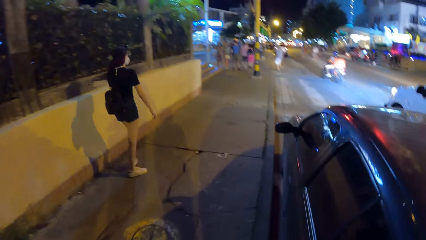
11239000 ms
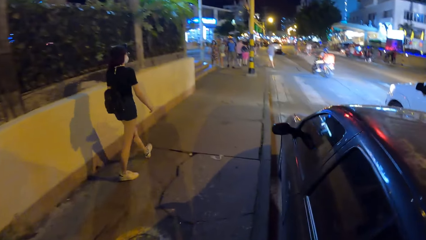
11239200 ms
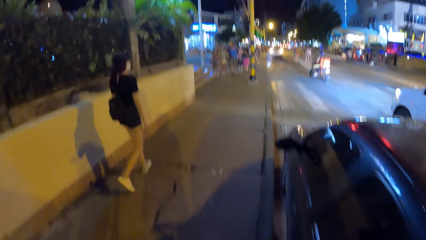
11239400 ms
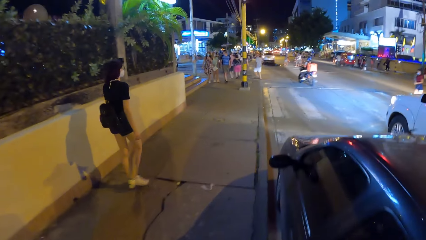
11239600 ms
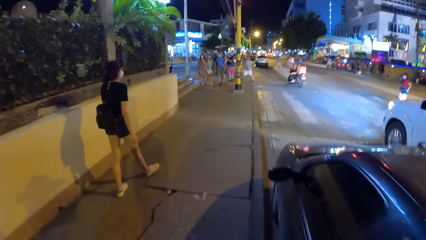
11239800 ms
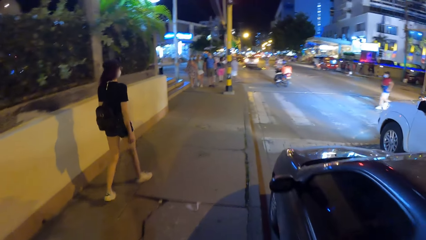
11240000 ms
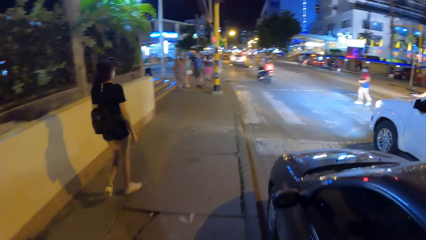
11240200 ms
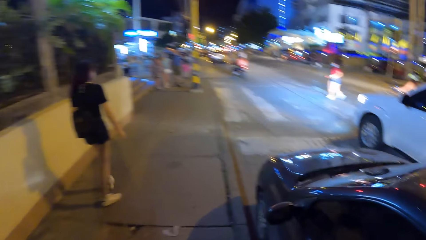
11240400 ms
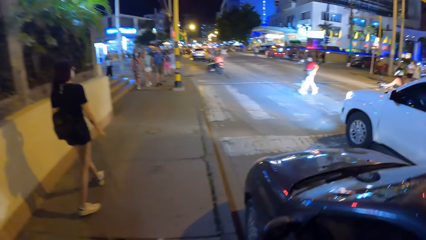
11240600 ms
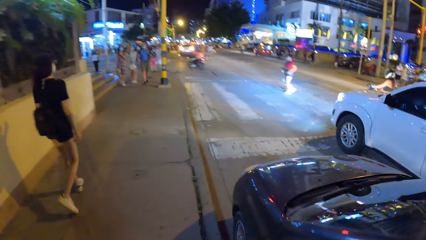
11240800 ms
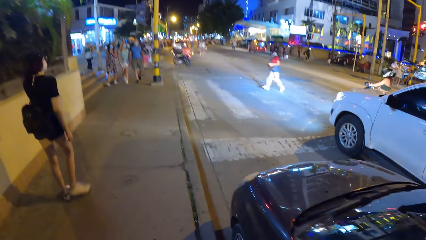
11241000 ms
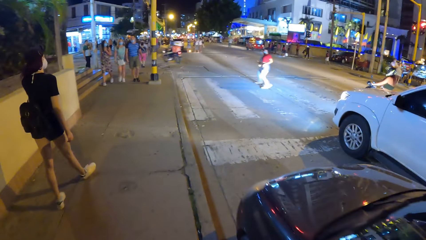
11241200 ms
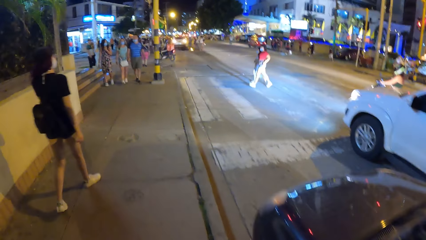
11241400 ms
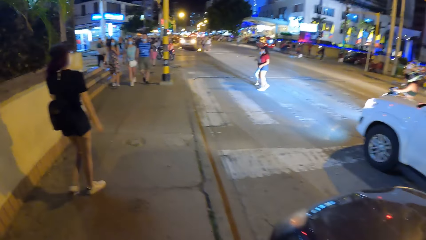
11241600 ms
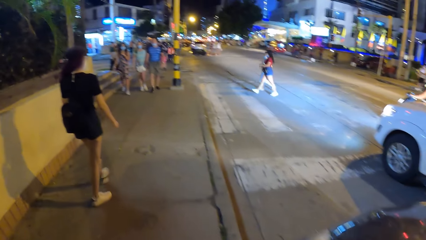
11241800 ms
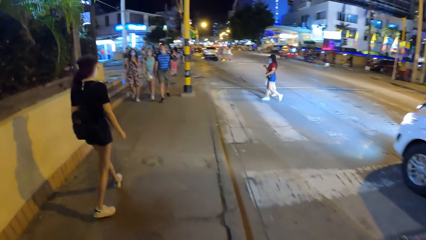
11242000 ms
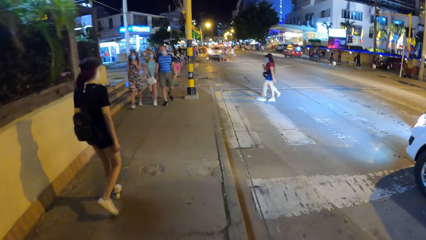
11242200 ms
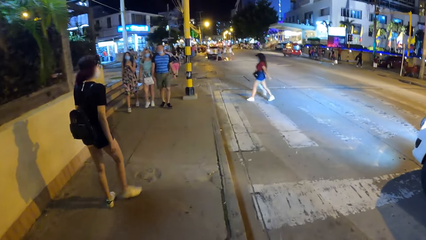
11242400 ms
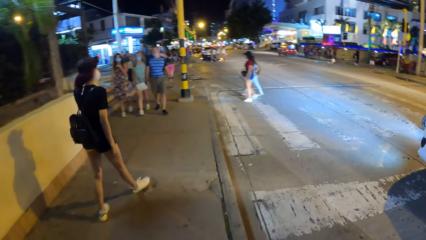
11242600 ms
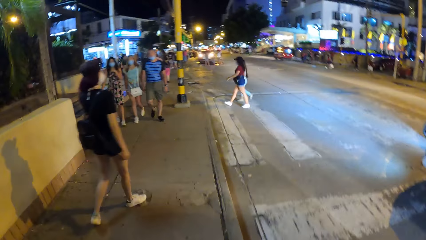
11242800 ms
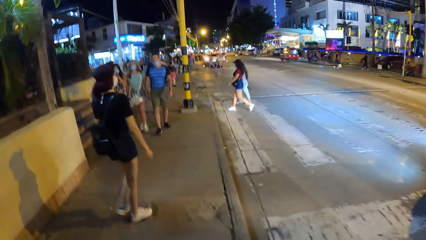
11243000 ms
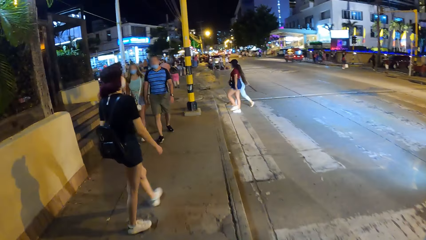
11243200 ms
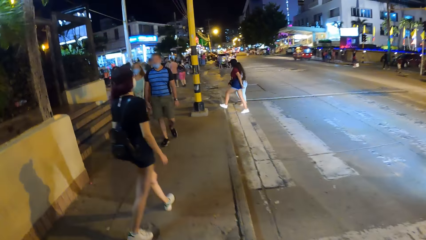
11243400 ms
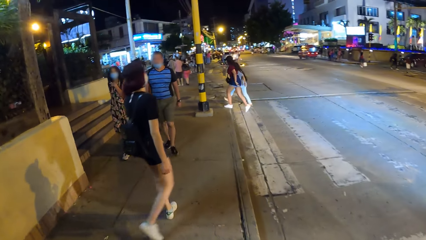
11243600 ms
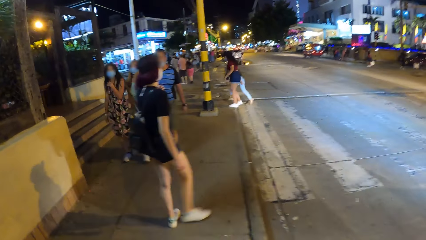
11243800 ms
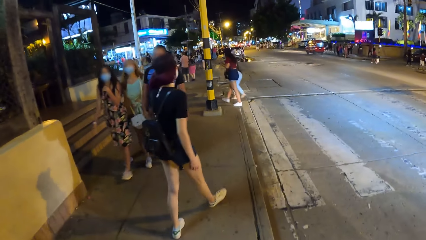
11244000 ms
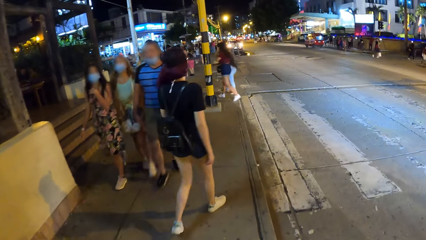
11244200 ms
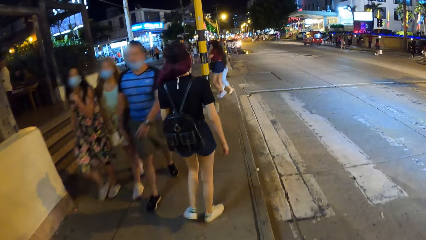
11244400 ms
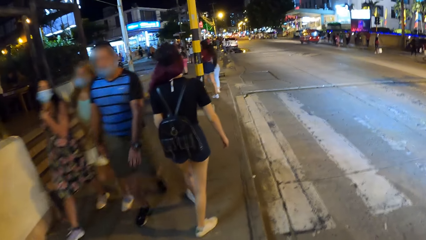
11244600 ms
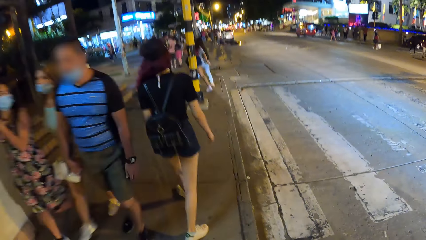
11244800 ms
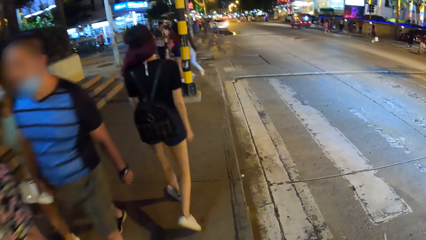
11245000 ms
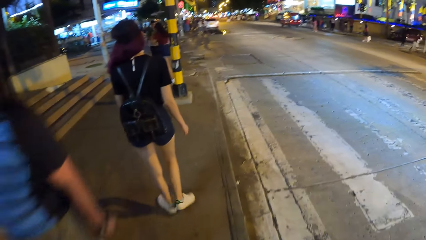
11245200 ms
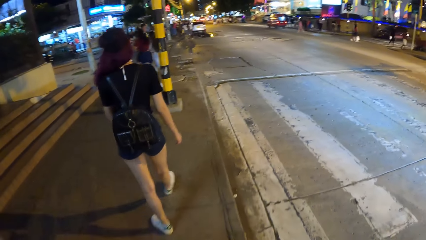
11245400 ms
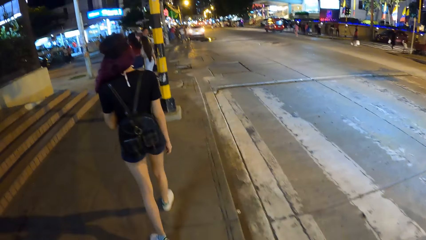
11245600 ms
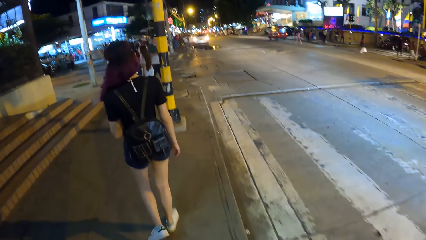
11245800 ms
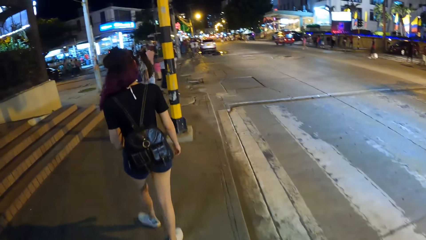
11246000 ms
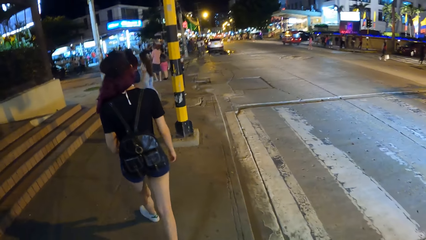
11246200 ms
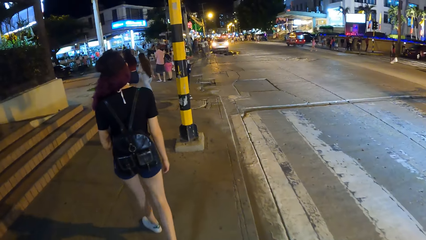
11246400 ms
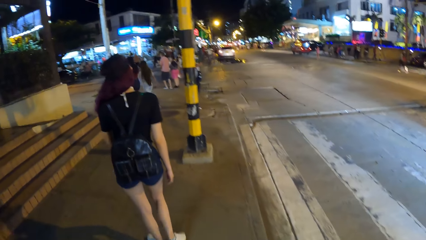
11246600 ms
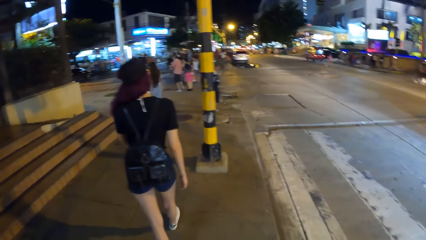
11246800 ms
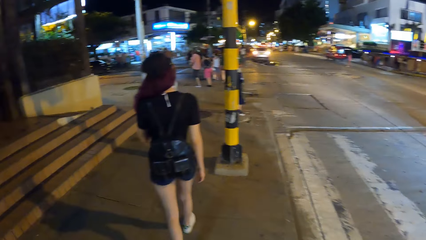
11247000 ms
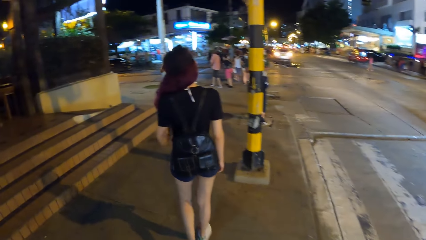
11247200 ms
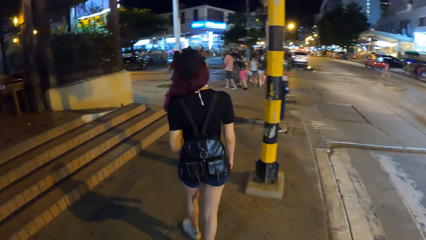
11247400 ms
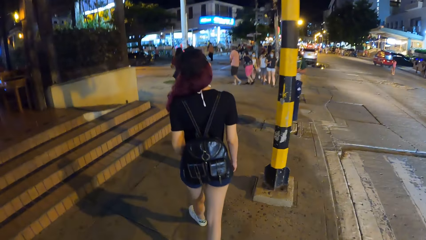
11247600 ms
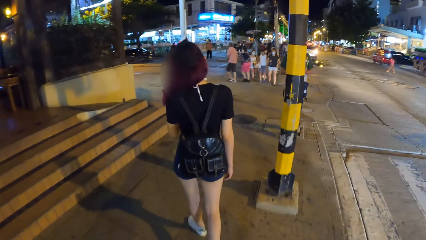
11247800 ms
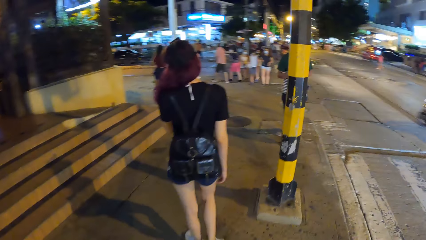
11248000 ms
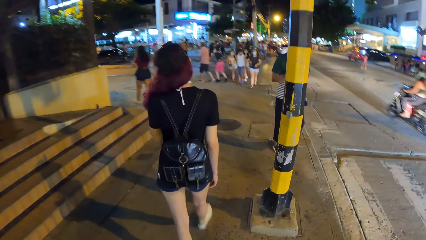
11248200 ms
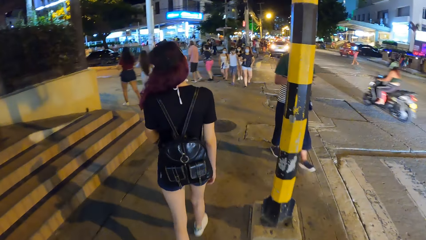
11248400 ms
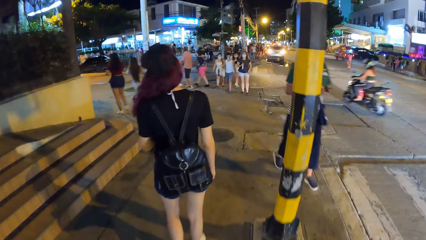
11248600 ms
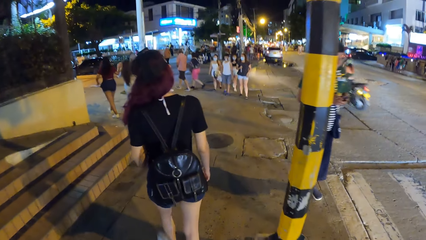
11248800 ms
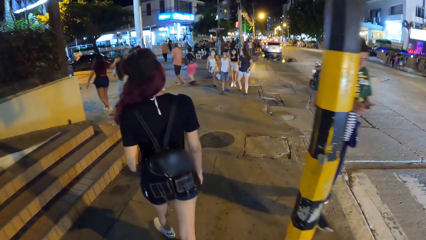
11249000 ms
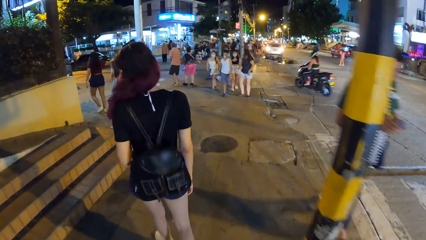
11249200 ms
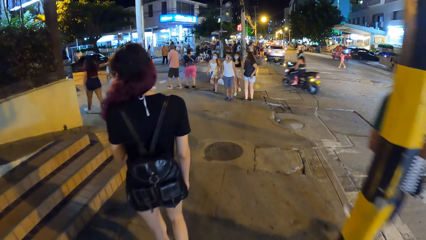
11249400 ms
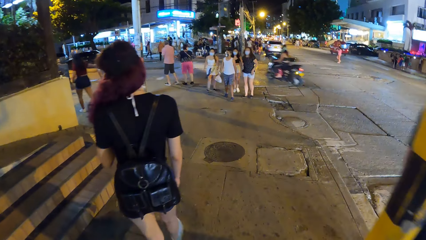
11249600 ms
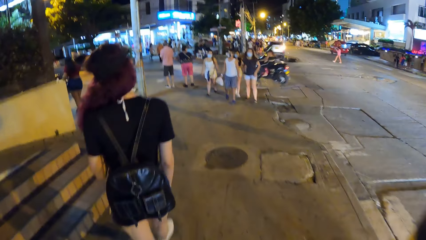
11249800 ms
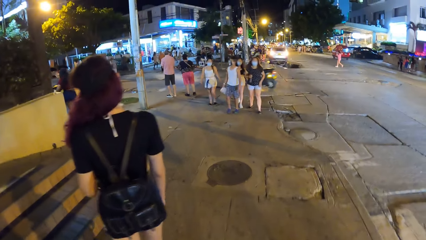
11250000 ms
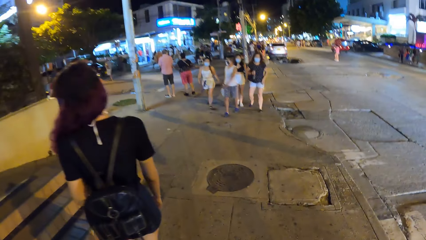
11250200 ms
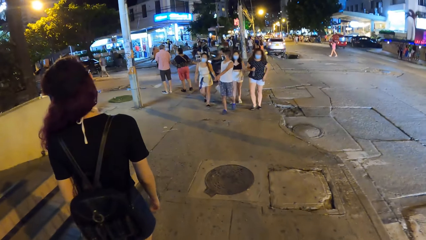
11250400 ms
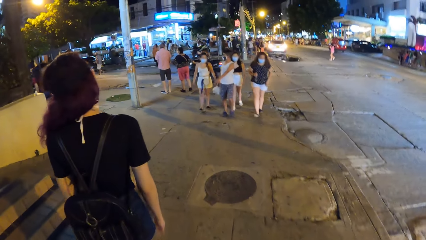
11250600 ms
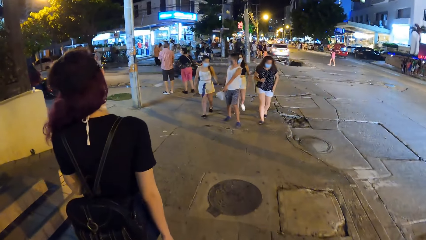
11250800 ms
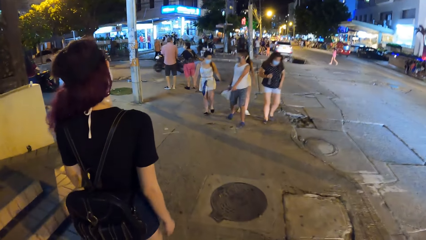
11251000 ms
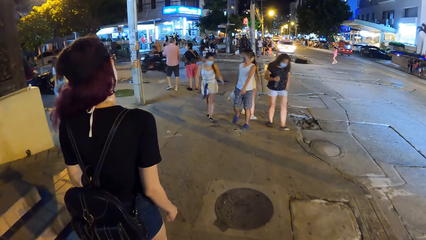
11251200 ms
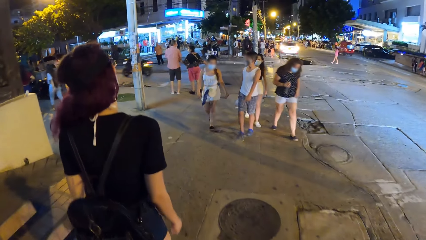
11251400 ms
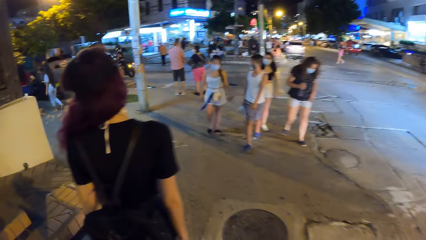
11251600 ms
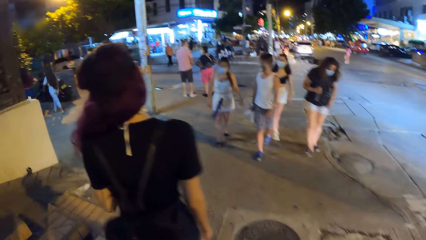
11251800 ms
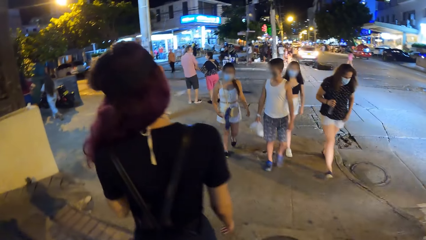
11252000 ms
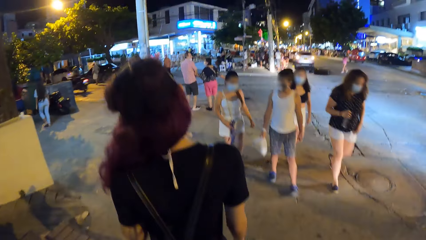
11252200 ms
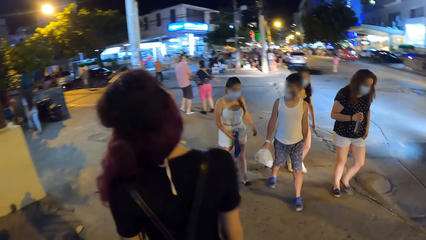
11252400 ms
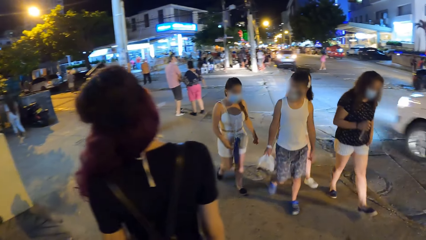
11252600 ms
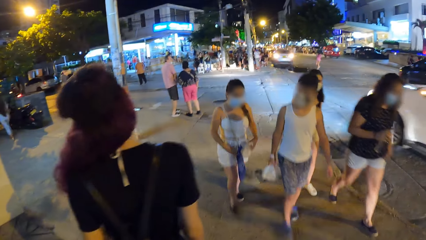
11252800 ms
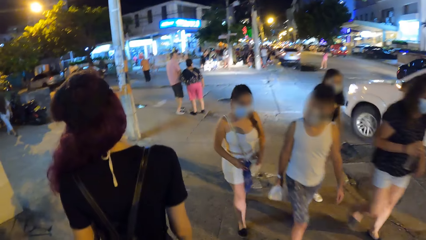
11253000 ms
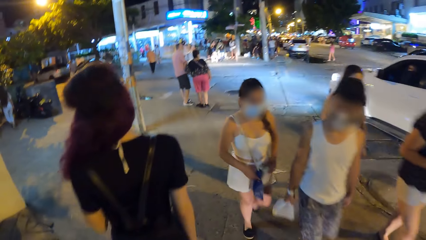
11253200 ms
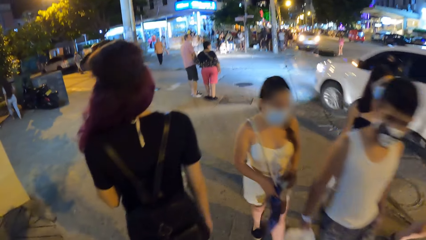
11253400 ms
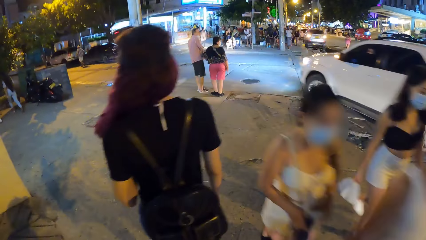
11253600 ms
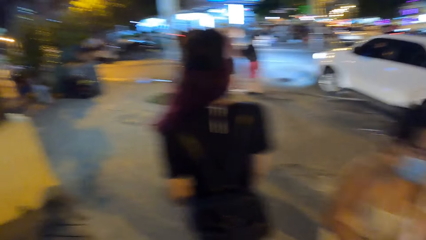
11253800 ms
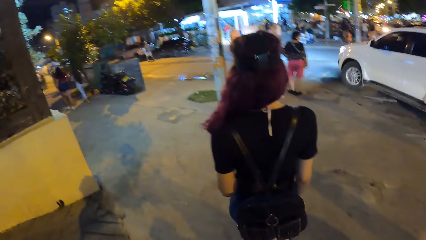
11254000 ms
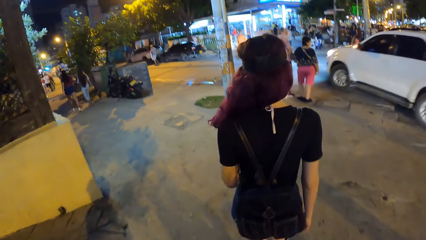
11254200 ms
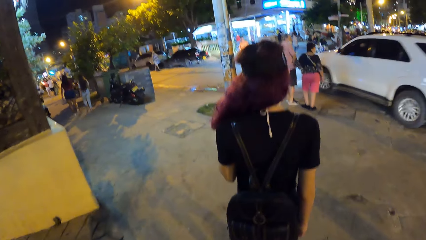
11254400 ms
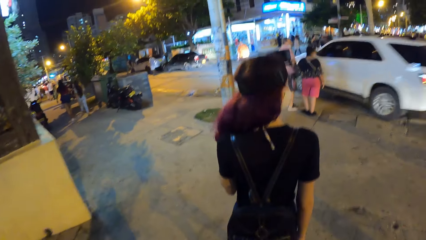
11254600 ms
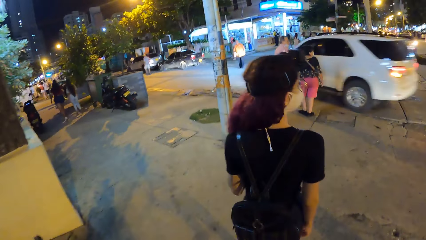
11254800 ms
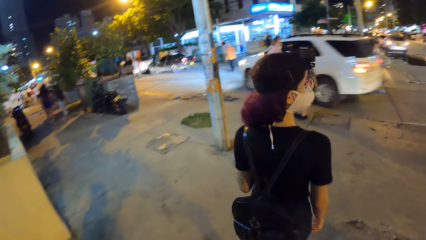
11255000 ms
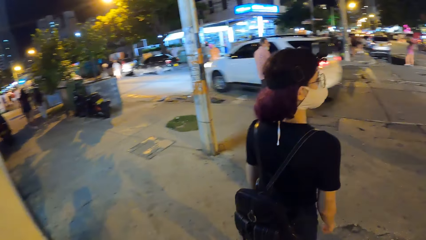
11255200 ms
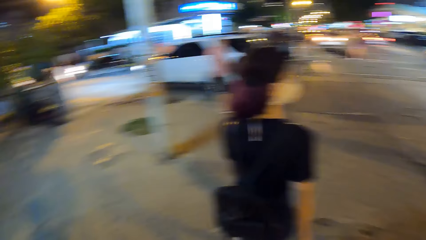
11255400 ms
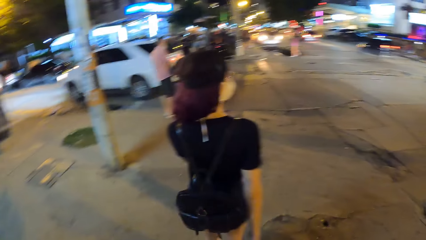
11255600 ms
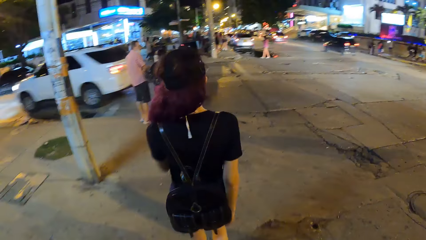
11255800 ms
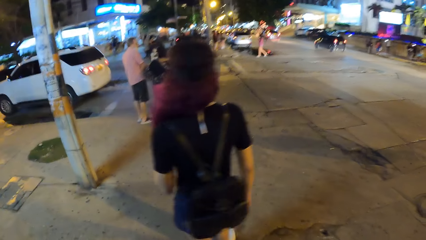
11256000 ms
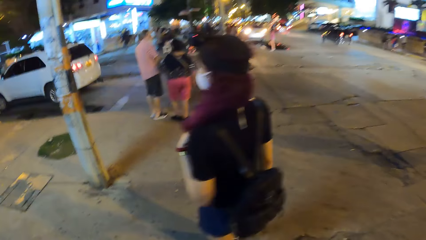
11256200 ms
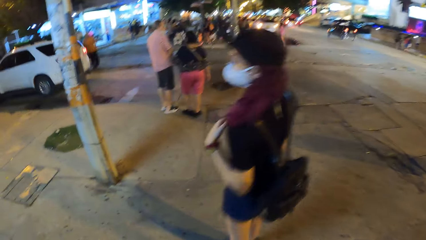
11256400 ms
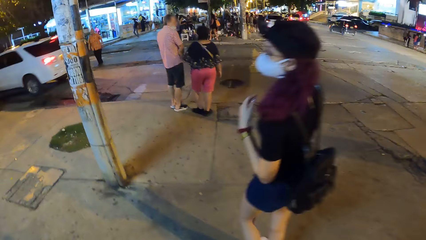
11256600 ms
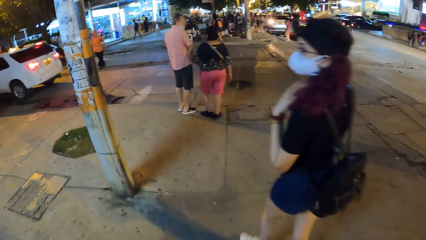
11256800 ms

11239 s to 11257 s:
A black motorcycle drives past the camera wearer.
